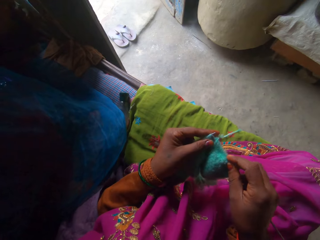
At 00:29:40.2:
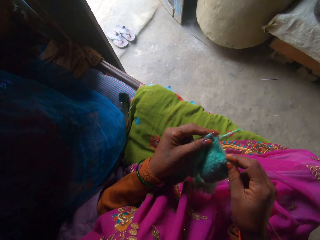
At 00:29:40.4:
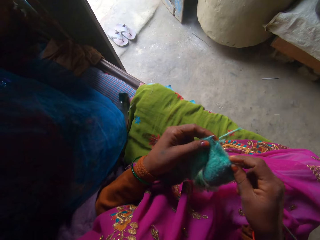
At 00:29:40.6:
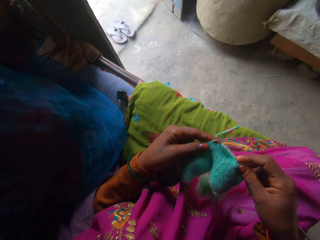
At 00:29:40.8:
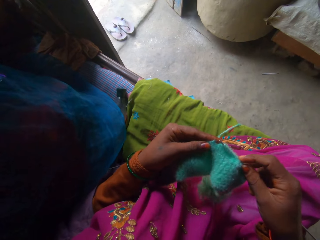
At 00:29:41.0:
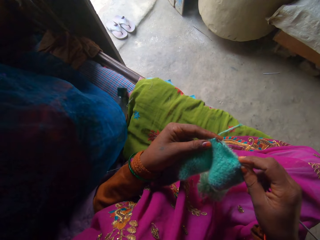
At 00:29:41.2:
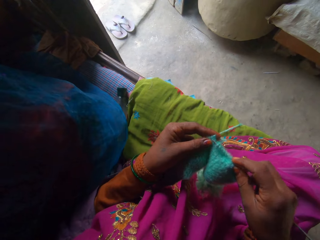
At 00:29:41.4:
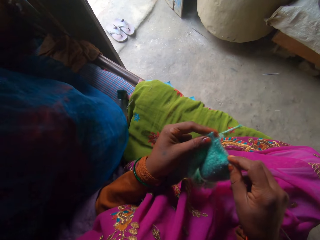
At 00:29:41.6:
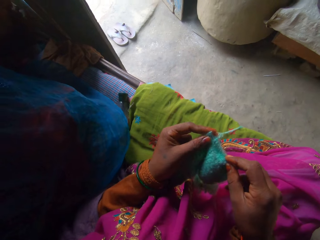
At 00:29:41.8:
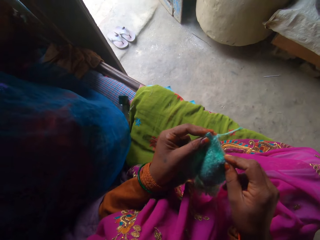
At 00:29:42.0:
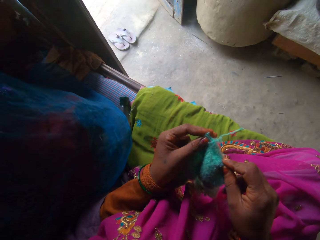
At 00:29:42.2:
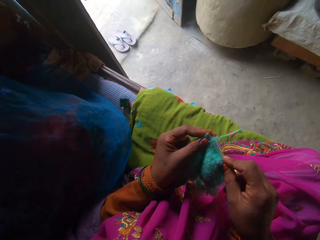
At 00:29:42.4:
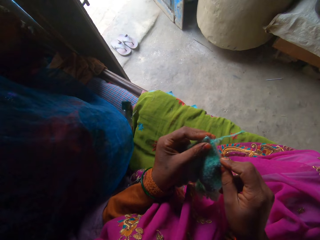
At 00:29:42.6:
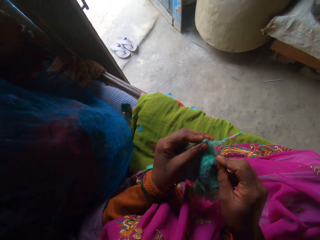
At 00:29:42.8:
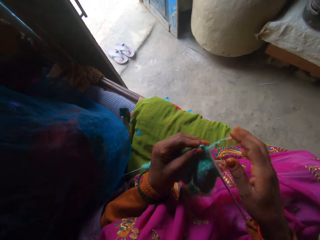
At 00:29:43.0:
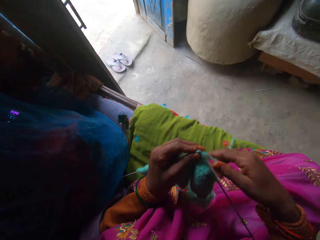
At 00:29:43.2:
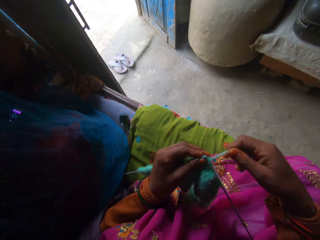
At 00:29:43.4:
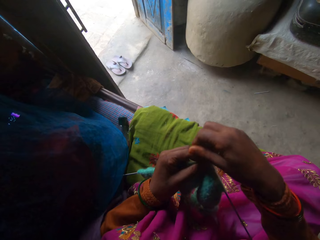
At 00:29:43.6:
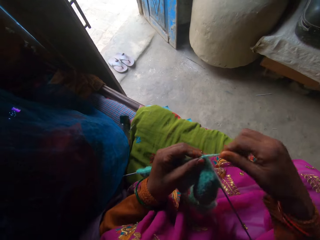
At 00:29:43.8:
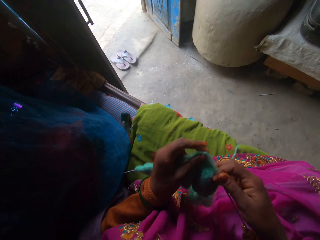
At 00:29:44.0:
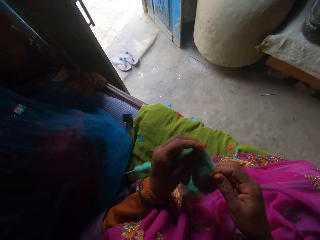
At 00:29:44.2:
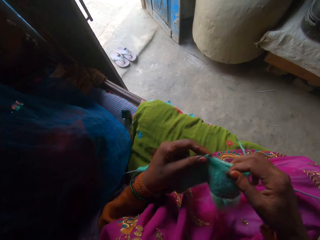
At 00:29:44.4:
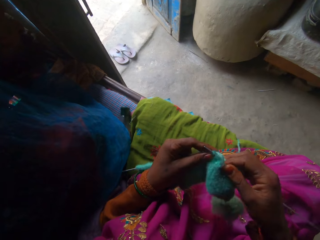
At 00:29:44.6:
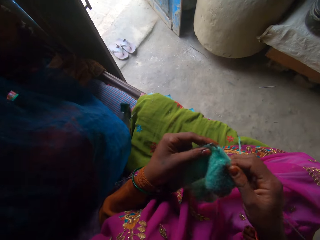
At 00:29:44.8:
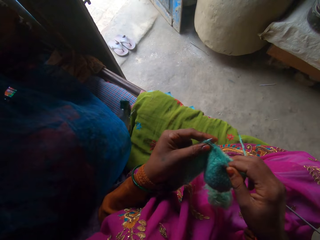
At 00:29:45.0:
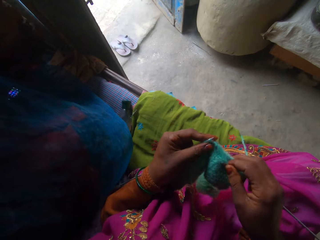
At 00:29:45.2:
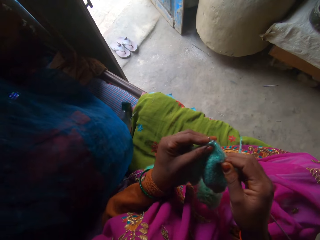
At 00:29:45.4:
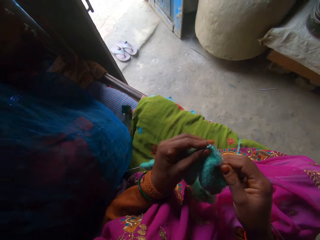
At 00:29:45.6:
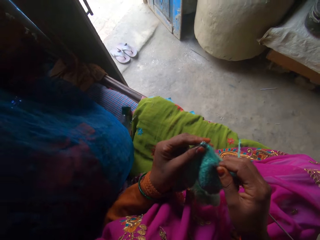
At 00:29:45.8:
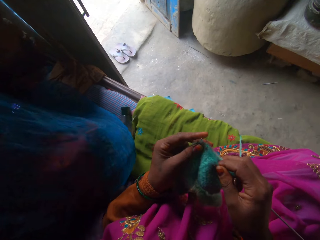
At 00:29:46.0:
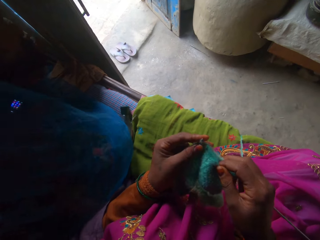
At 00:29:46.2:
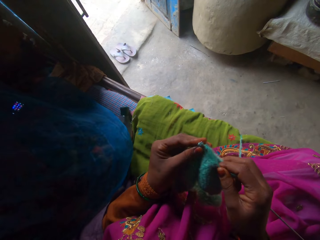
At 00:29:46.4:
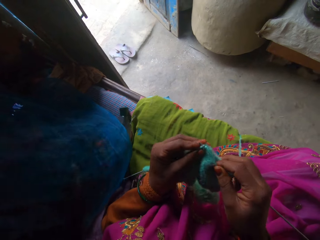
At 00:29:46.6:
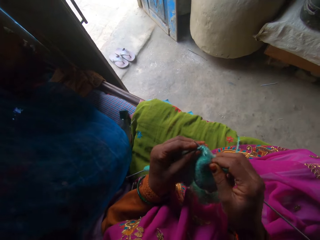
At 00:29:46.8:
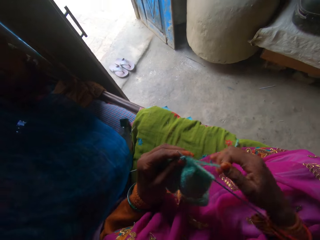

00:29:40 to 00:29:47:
The camera wearer sews a cloth.

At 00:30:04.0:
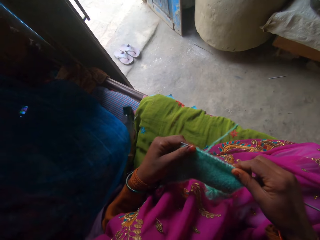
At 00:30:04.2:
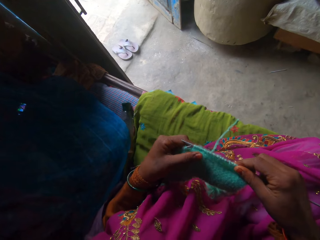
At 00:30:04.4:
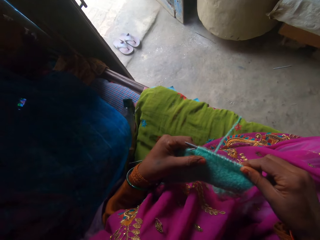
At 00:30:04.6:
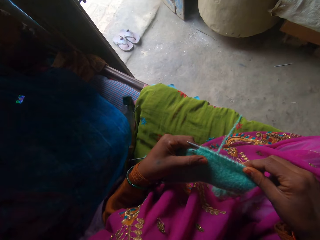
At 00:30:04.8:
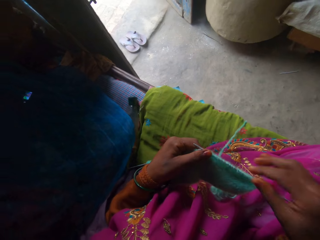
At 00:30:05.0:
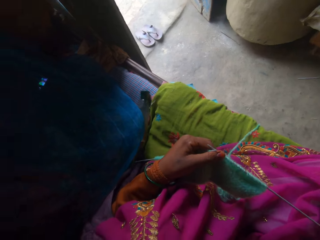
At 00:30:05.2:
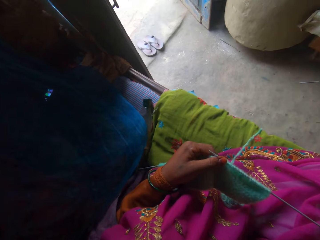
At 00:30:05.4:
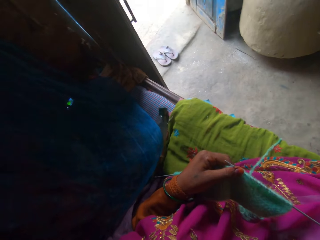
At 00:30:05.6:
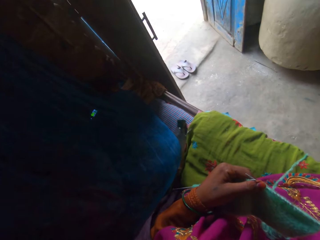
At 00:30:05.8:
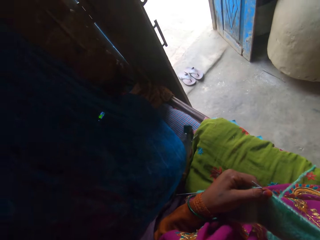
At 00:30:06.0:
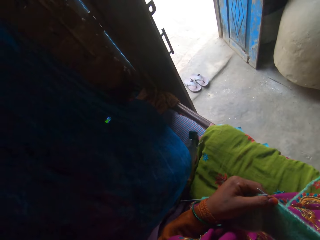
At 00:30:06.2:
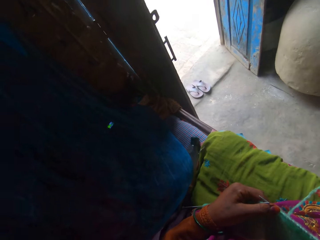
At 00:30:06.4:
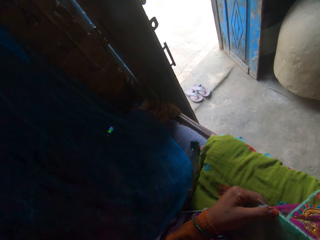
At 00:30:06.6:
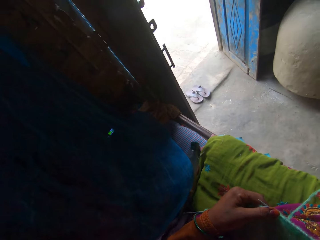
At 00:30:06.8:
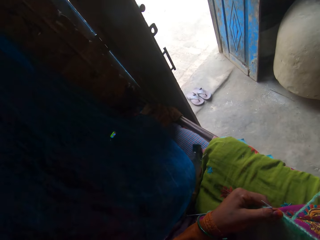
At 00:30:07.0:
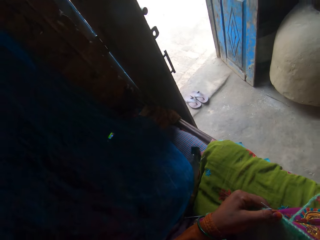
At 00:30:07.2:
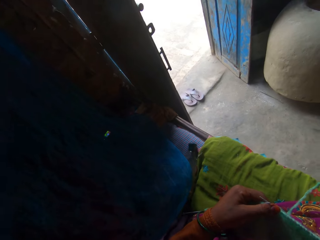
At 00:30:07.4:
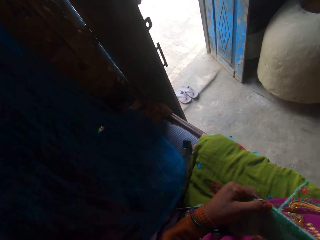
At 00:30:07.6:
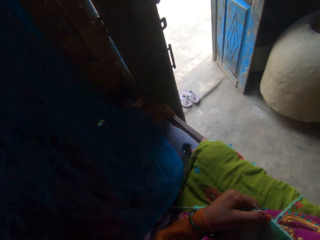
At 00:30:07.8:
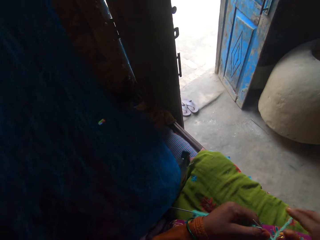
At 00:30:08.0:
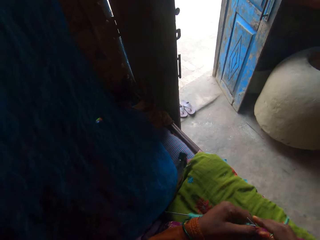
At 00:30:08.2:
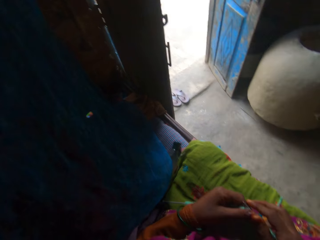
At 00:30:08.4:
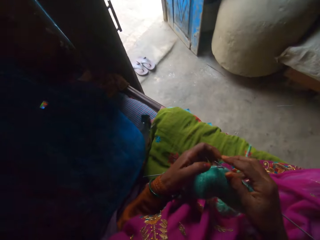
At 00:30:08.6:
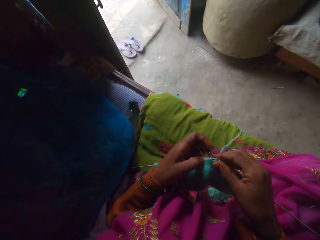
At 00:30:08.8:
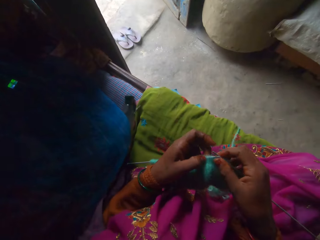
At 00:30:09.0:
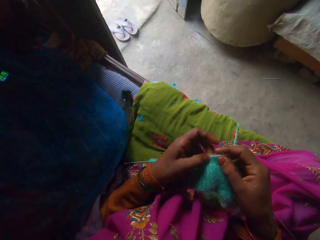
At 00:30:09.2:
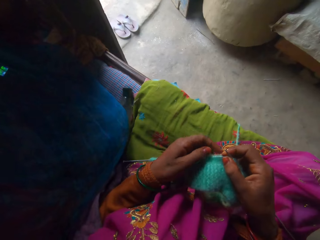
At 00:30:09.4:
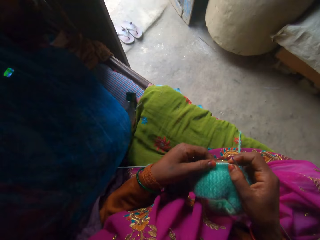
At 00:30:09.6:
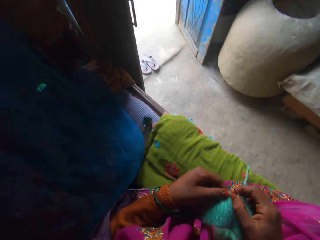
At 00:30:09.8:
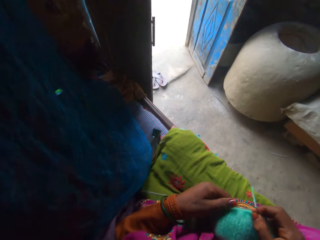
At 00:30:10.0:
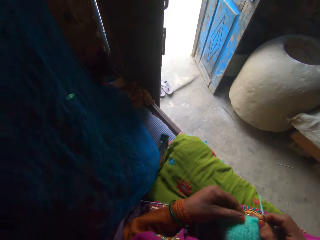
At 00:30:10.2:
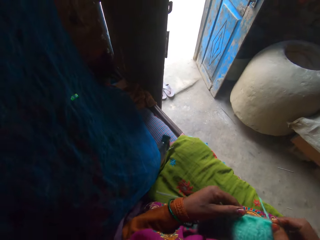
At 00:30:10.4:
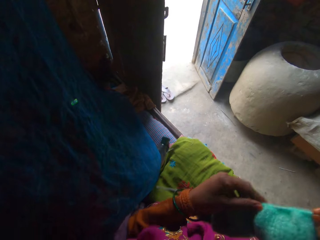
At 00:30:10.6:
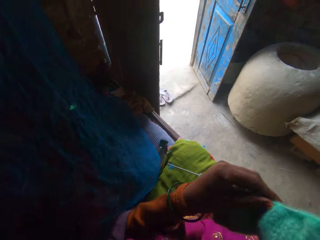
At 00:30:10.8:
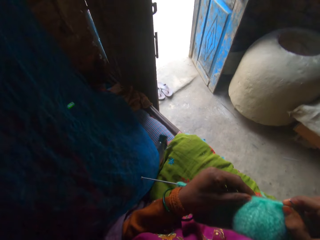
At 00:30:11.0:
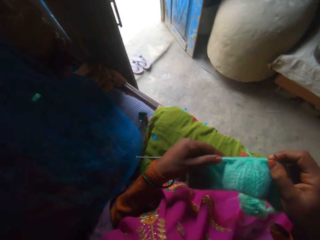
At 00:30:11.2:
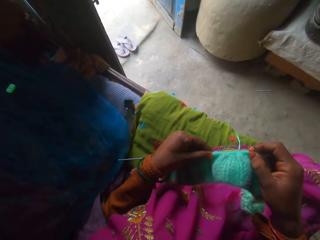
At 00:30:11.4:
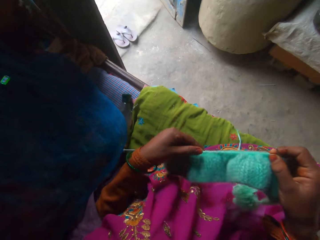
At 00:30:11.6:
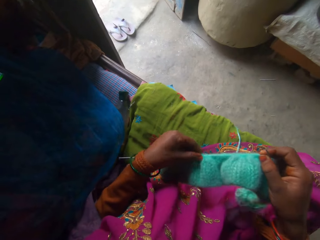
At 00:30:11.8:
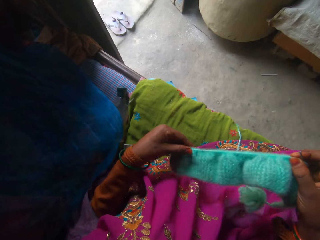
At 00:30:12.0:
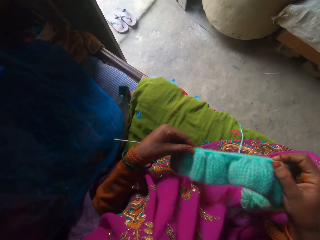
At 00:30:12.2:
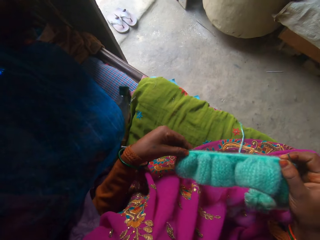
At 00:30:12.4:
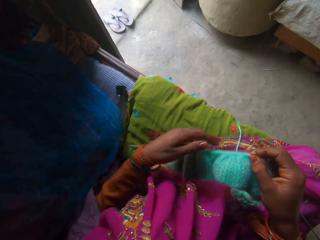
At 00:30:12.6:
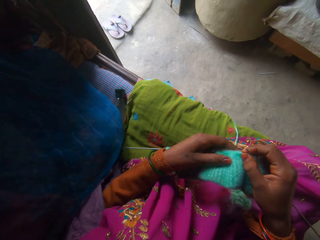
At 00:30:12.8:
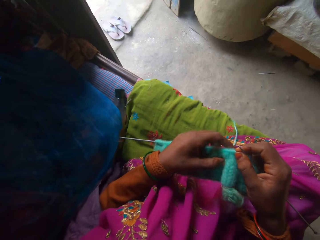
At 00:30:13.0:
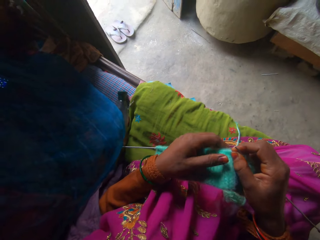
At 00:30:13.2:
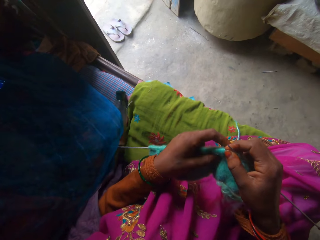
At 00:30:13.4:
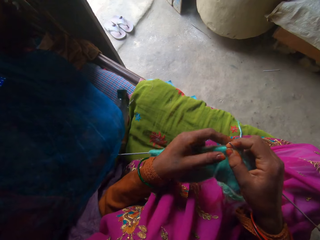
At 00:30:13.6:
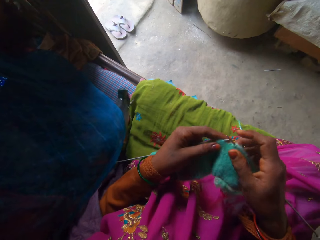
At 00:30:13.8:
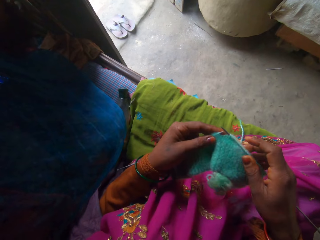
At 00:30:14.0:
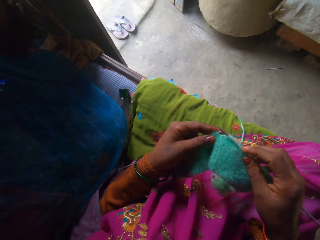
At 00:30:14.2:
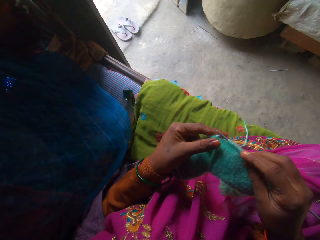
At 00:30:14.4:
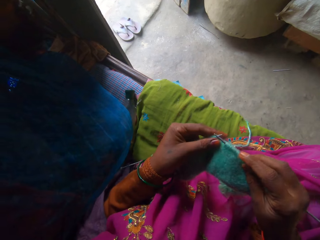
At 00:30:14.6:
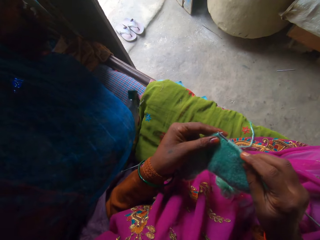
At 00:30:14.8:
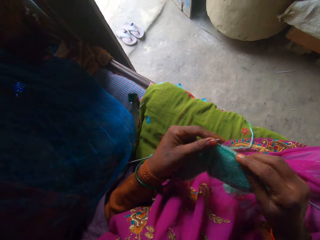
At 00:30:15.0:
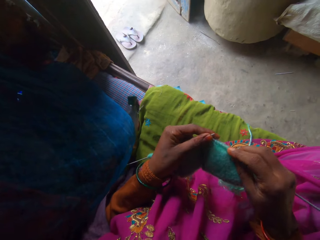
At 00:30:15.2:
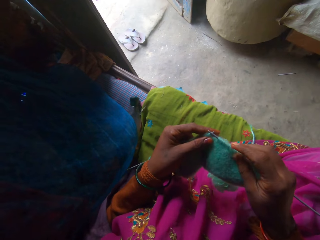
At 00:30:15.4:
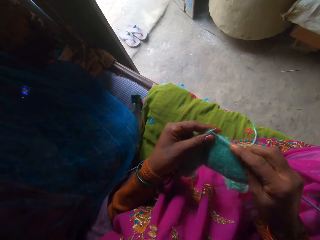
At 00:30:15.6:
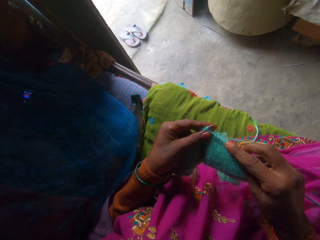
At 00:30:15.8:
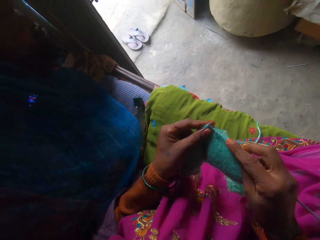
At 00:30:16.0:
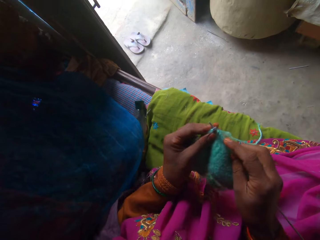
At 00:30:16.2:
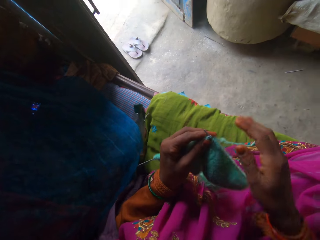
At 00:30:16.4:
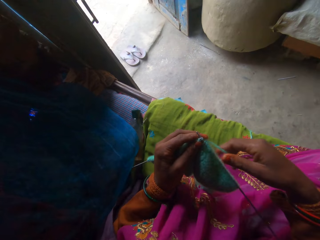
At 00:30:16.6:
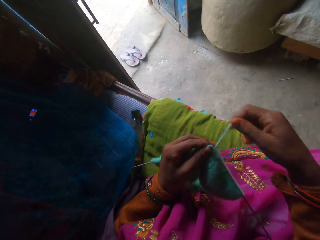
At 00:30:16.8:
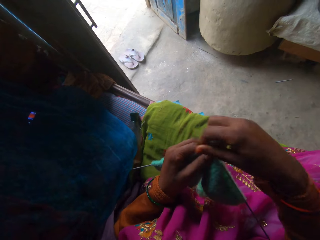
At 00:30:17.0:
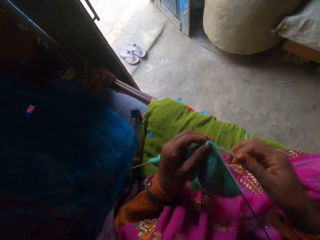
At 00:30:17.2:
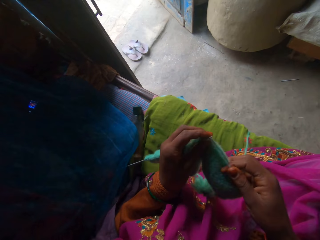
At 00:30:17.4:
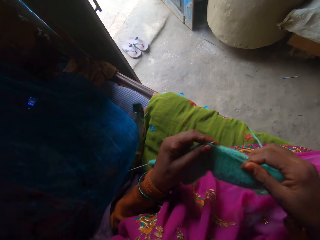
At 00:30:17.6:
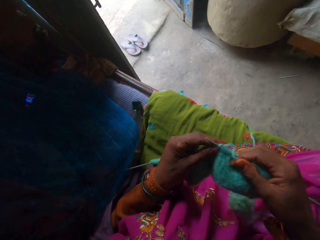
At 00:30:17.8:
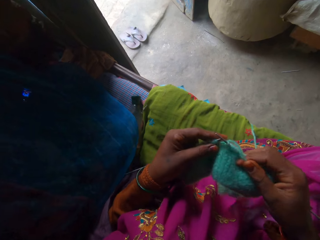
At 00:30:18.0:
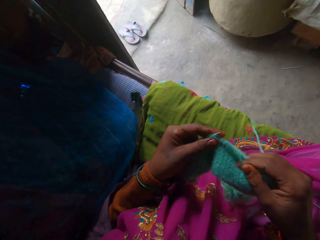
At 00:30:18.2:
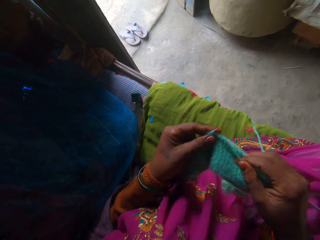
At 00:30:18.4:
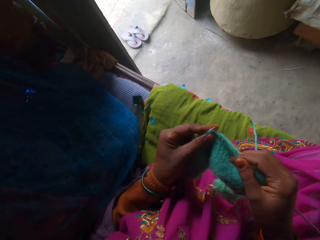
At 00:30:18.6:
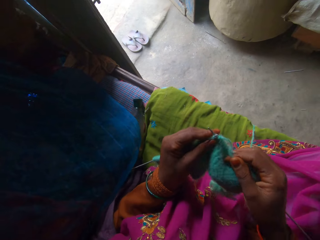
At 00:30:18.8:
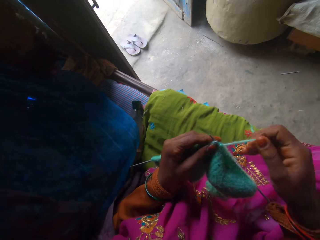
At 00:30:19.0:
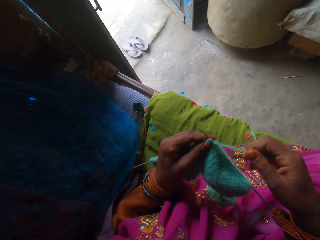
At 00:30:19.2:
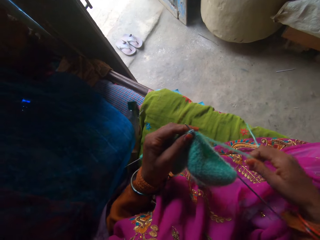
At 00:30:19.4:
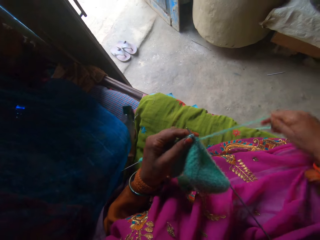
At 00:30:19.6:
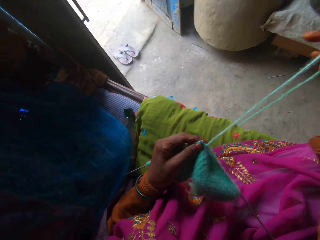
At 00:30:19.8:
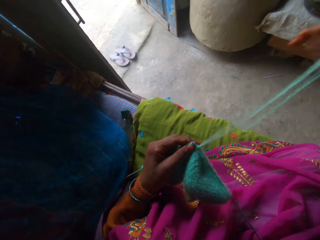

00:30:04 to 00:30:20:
The camera wearer adjusts the camera with her right hand. She knits the thread with knitting needles in both hands.
